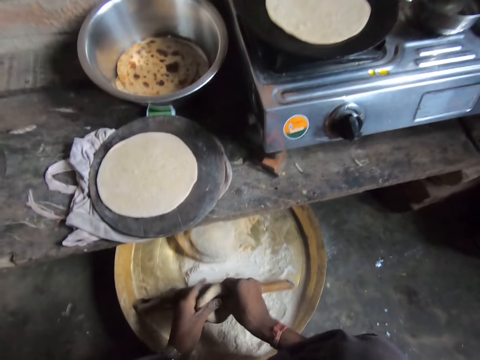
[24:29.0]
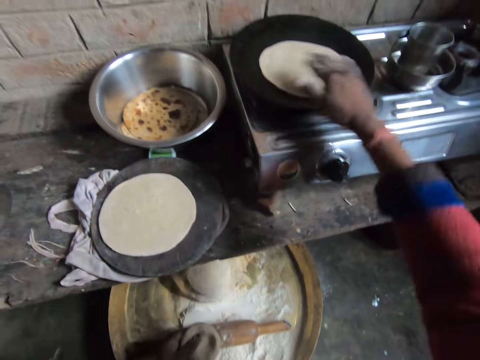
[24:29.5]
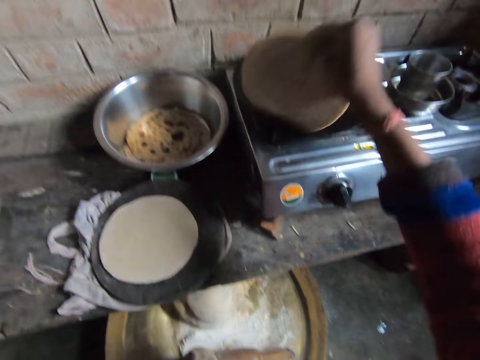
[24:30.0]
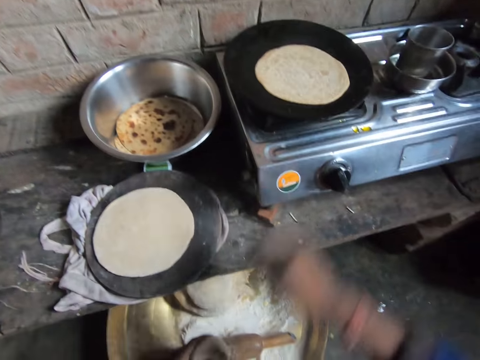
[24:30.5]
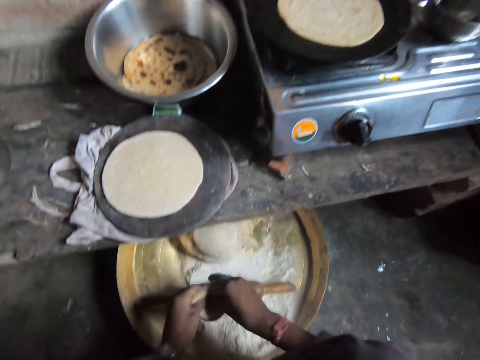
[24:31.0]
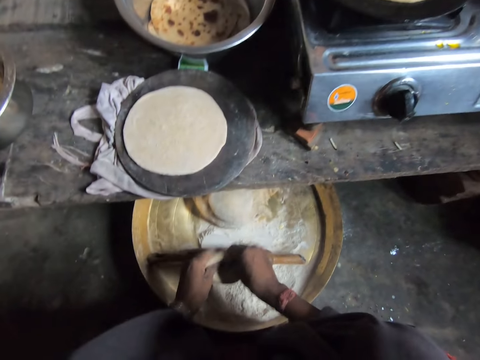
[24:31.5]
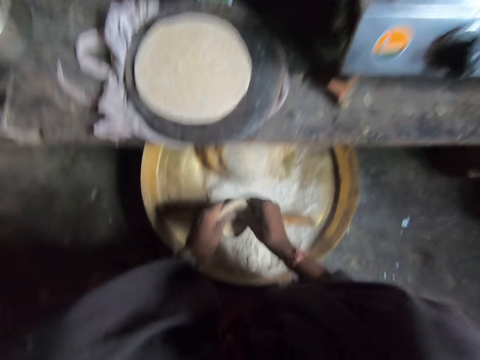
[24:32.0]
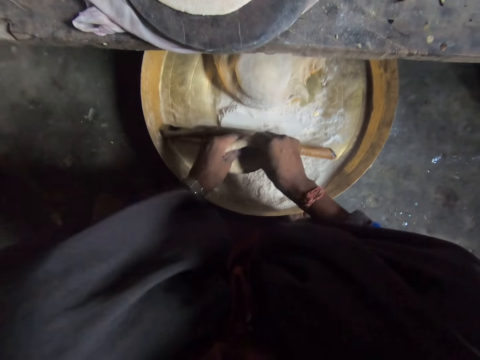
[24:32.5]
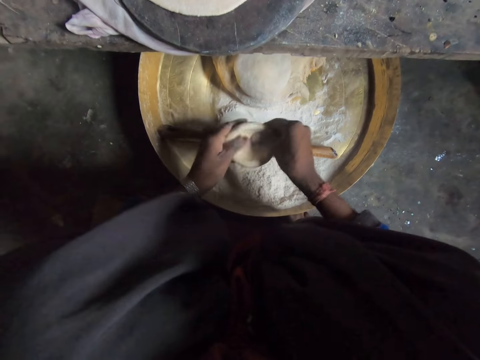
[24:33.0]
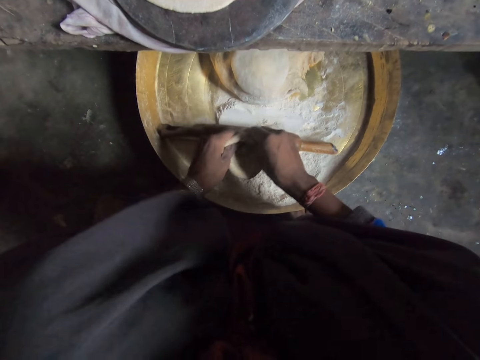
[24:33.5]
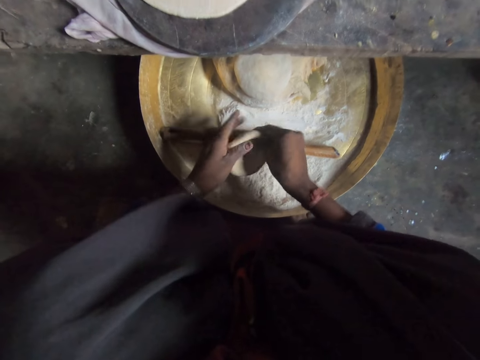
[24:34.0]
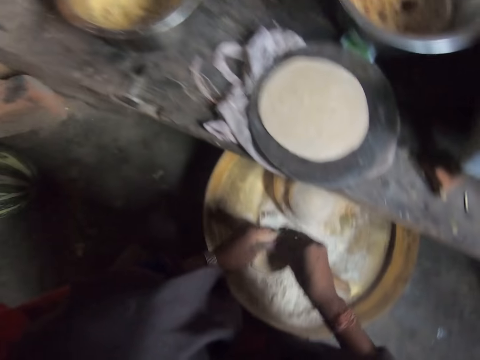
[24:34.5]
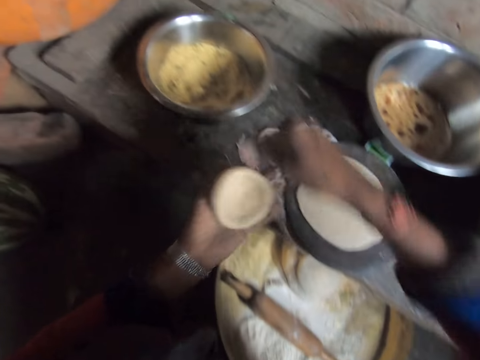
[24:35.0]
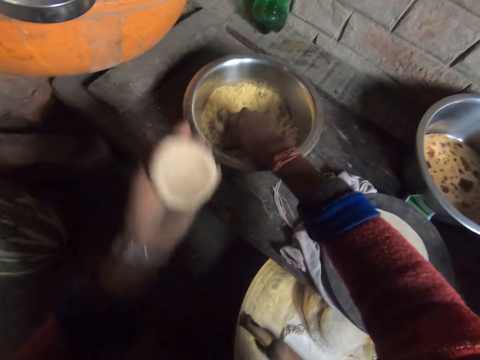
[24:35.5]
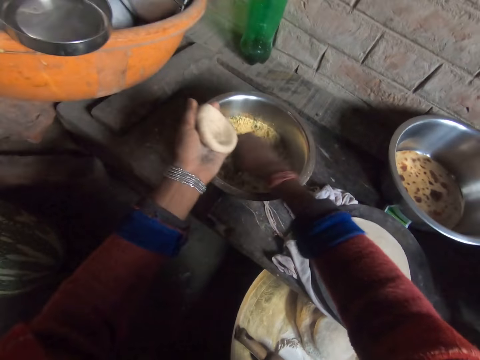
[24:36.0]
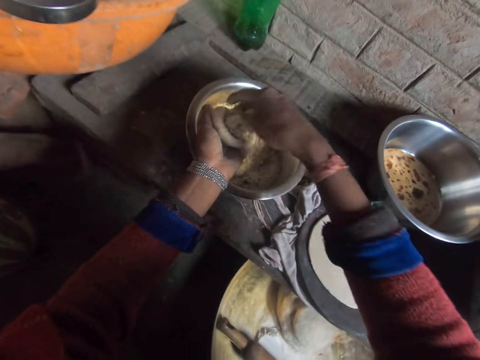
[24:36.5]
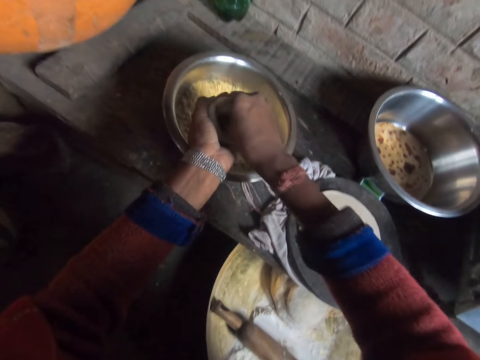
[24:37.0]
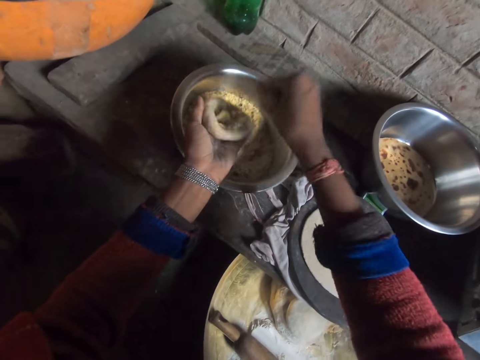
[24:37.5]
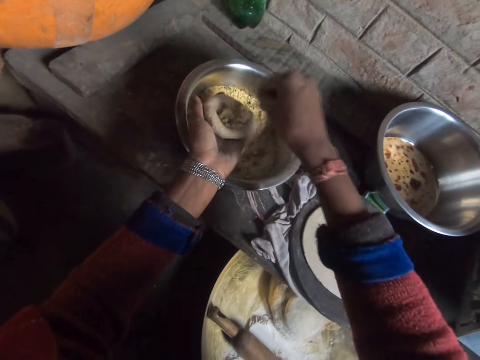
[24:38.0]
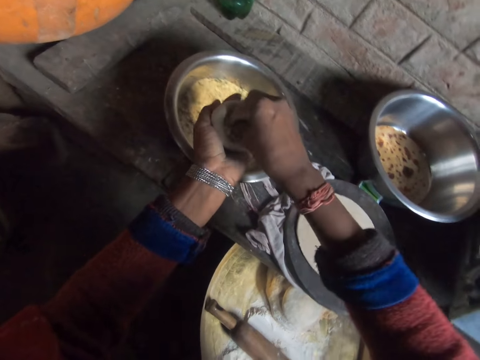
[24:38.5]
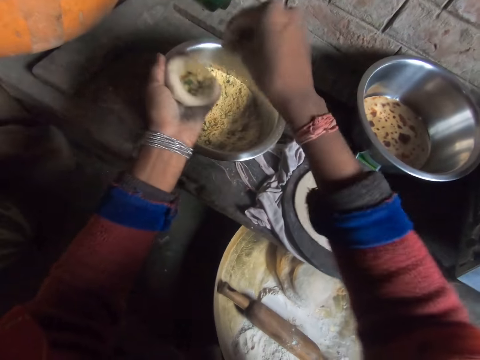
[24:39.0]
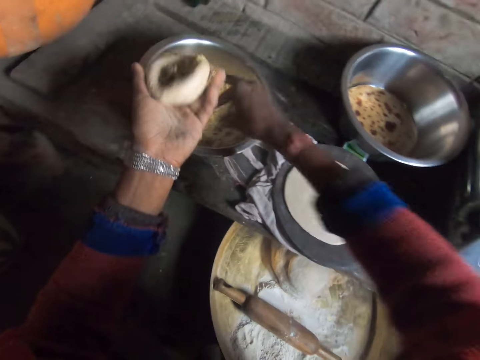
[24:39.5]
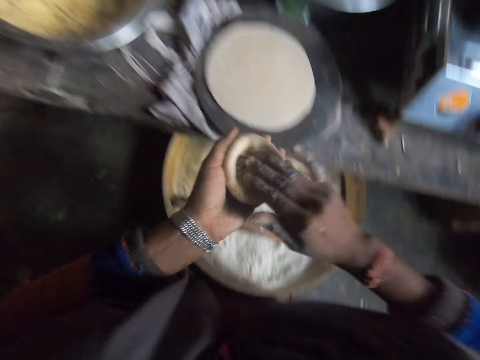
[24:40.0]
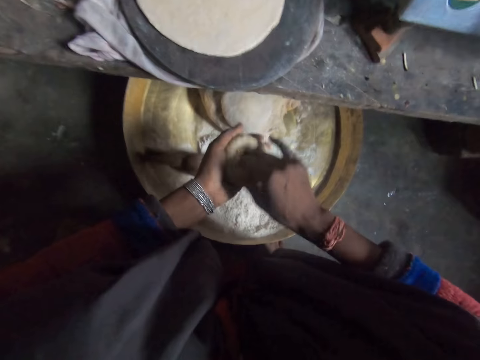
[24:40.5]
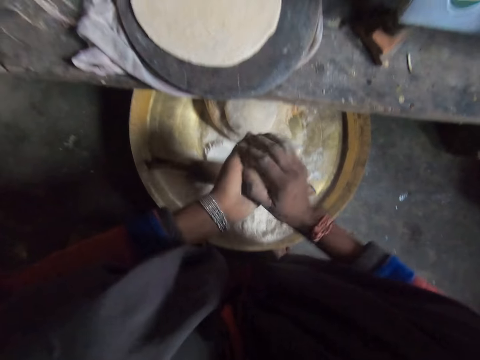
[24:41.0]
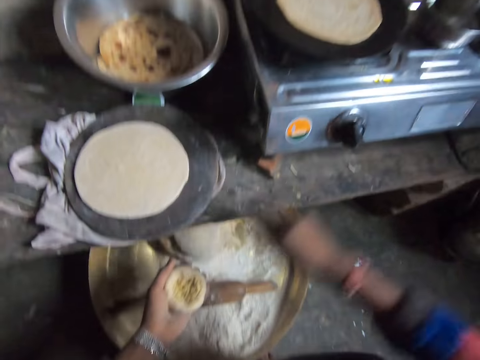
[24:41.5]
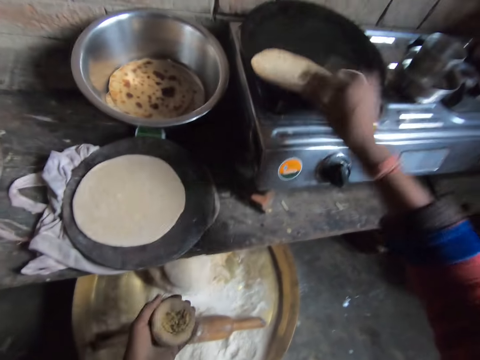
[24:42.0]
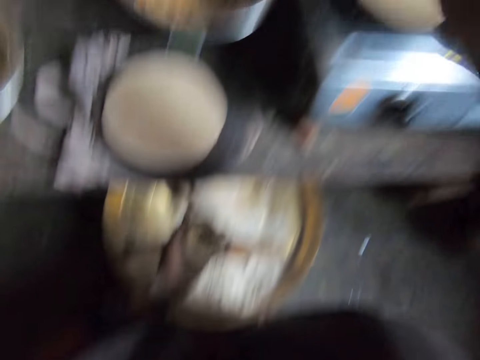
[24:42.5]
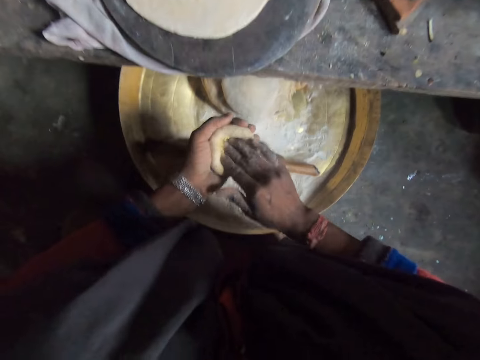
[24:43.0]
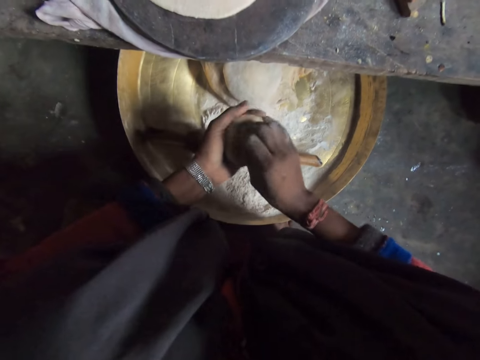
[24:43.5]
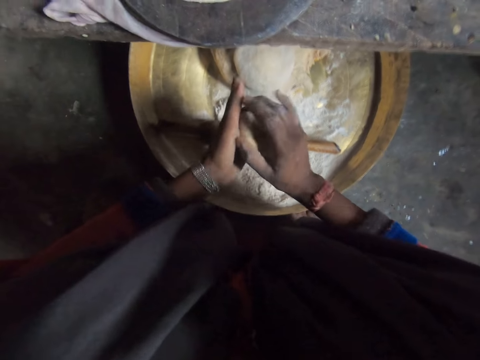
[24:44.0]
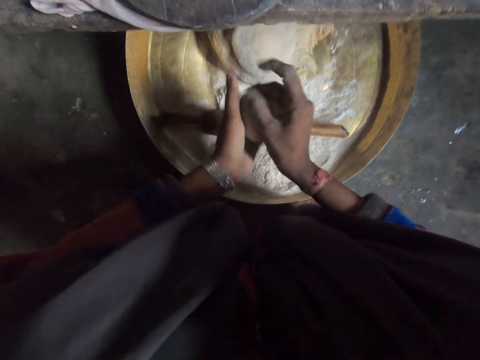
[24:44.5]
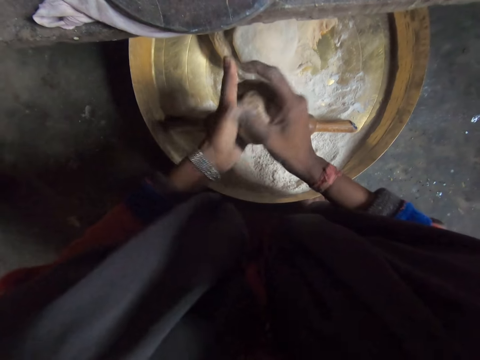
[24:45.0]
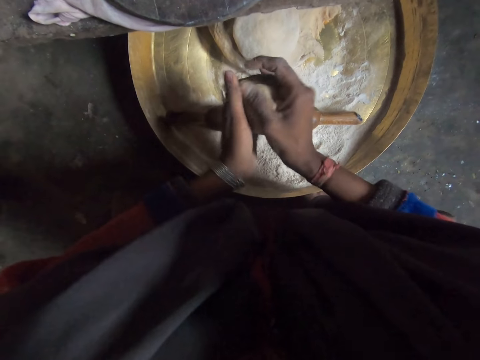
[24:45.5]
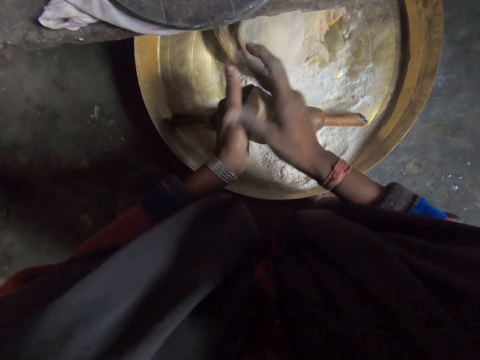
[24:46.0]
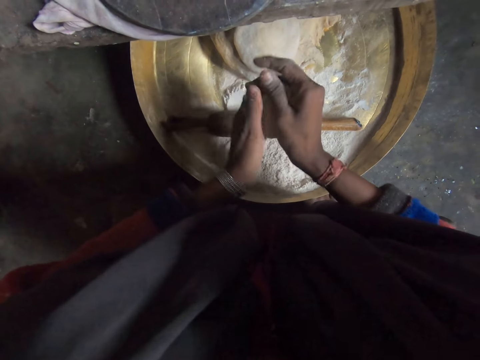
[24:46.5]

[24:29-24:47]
The camera wearer flips the chapati bread on the pan with her right hand. She kneads the dough. She rolls the dough. She takes filling from the bowl with filling. She puts the filling in the dough. She takes filling from the bowl with filling. She puts the filling in the dough. She kneads the dough. She flips the chapati bread on the pan with her right hand. She kneads the dough. She rolls the dough.

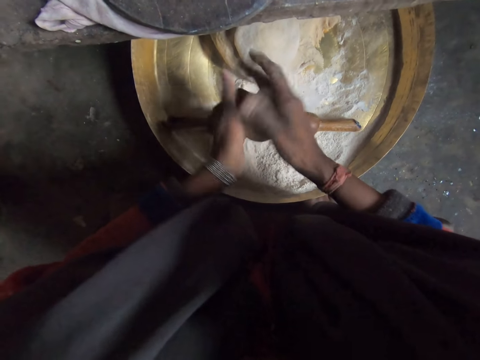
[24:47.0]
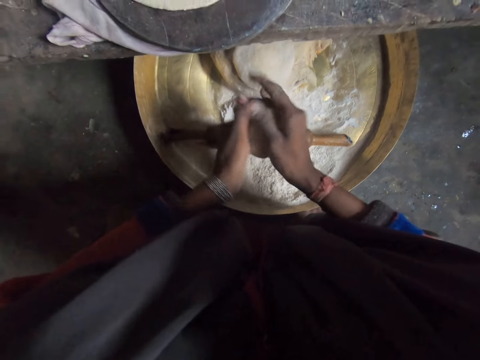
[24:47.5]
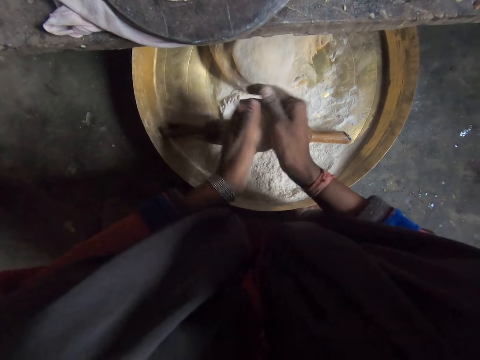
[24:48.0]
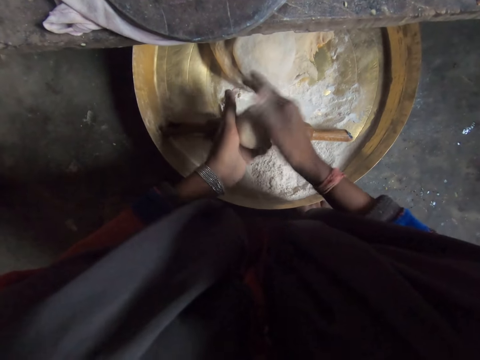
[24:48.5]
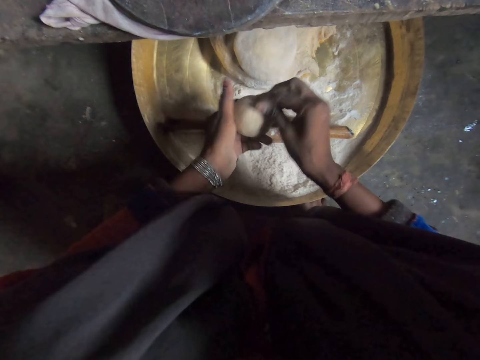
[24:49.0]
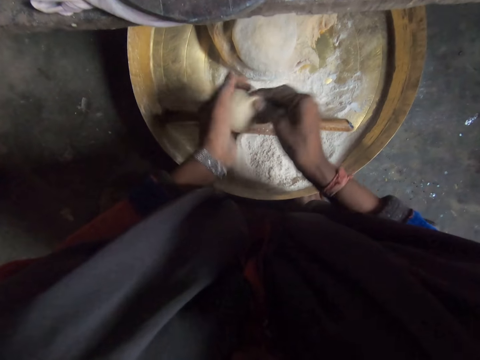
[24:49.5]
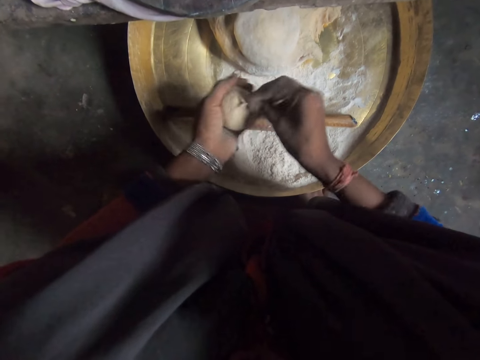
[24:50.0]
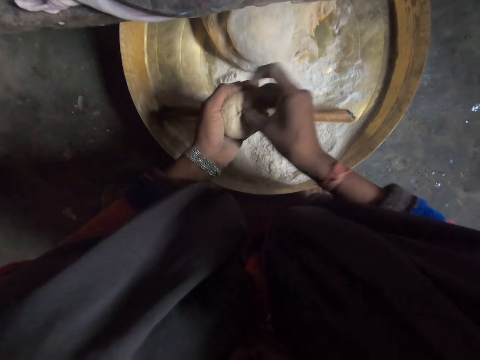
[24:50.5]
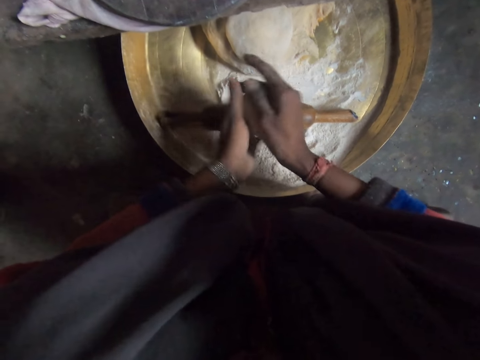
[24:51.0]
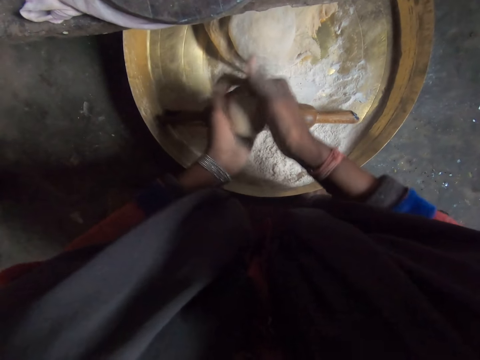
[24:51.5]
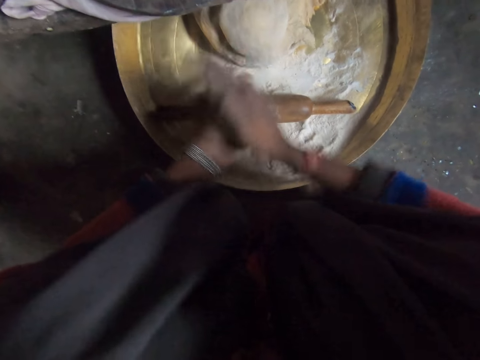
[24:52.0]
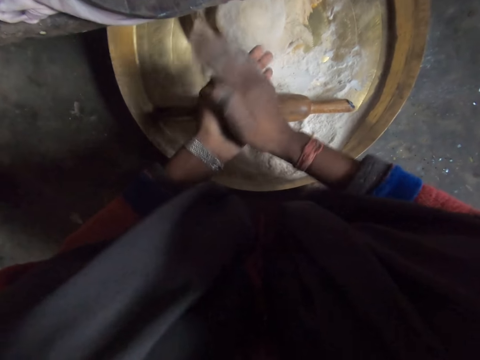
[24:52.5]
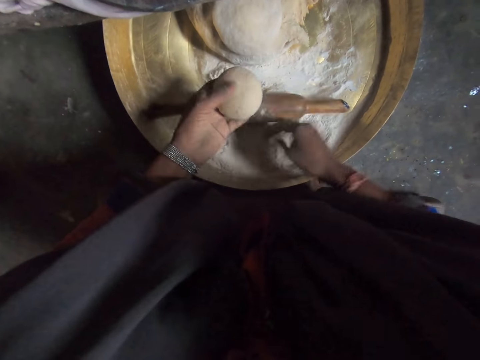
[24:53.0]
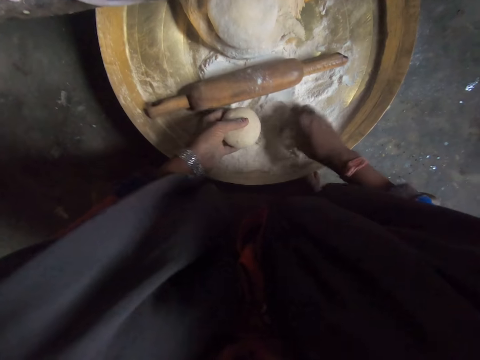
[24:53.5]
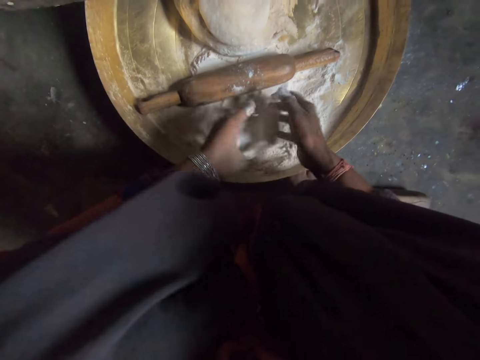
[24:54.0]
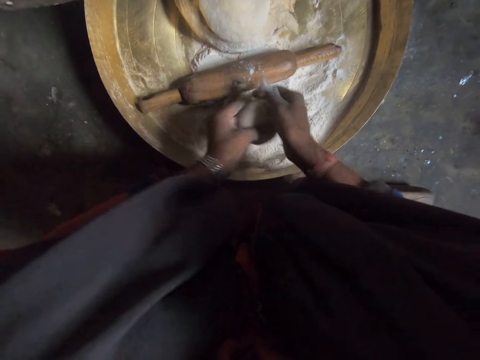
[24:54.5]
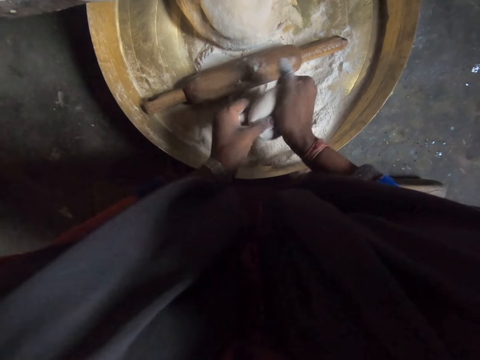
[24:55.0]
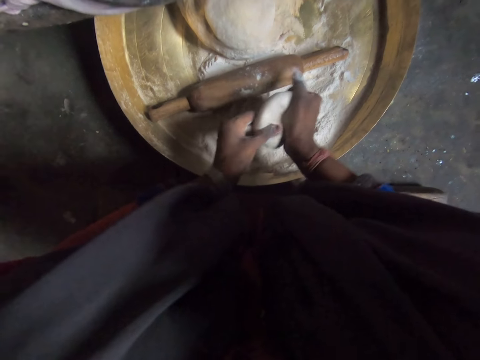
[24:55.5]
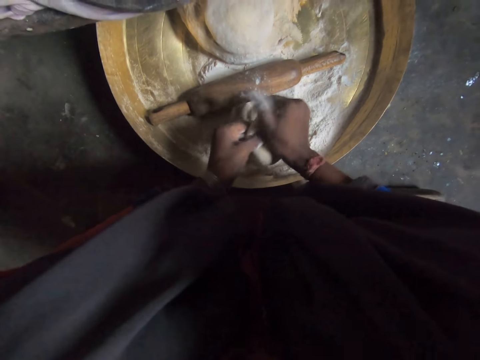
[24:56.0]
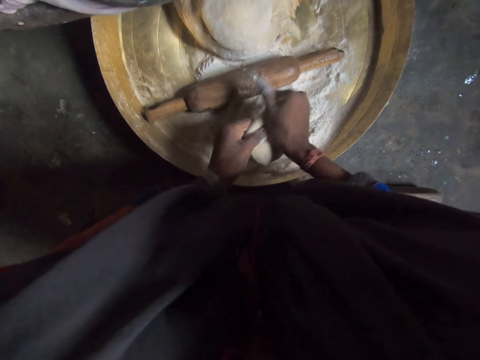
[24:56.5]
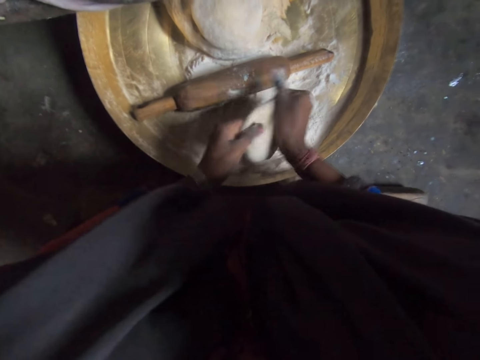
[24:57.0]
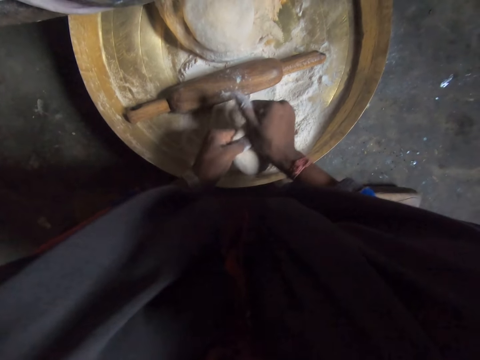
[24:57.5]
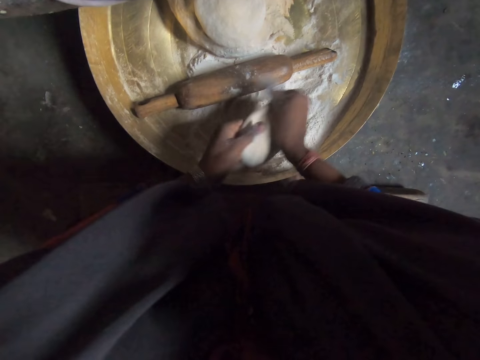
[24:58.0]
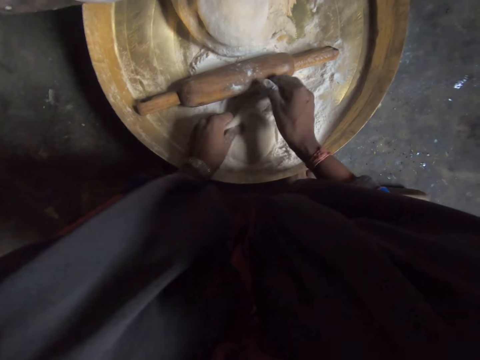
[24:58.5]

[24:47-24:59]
The camera wearer spreads the flour on the dough.
